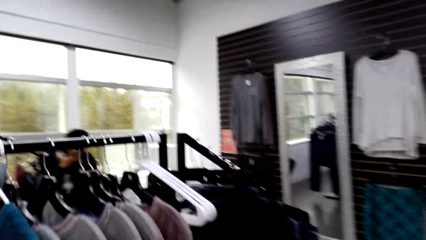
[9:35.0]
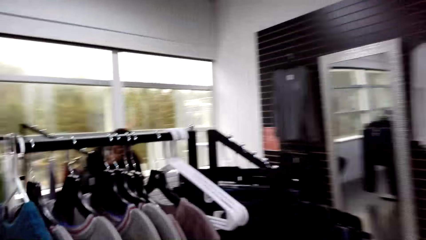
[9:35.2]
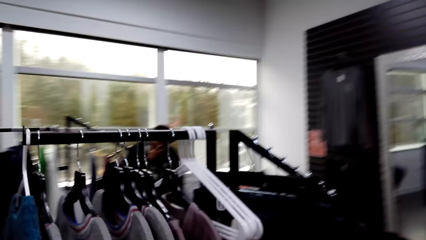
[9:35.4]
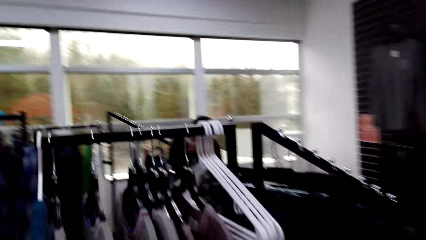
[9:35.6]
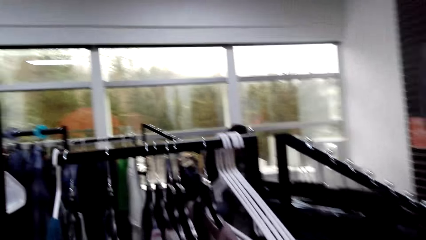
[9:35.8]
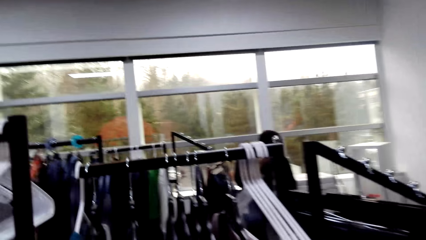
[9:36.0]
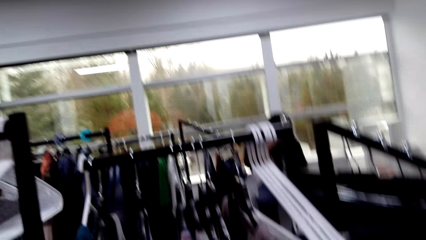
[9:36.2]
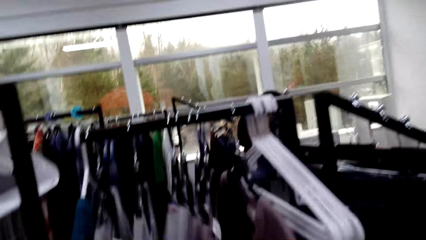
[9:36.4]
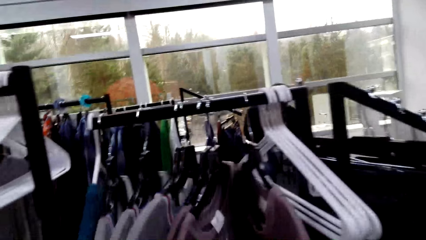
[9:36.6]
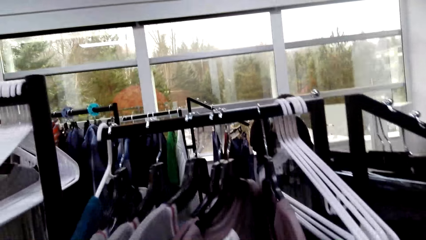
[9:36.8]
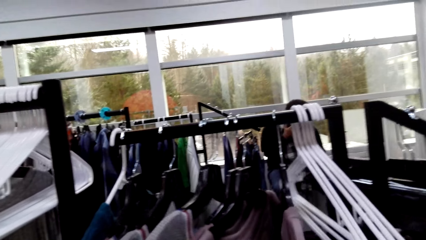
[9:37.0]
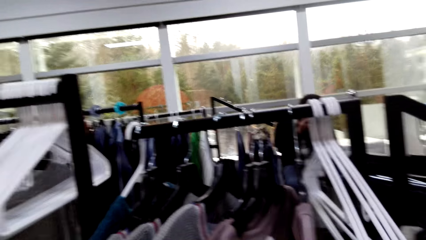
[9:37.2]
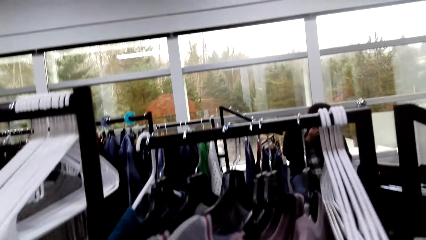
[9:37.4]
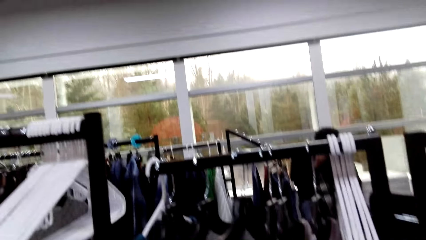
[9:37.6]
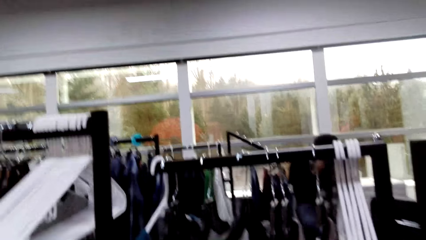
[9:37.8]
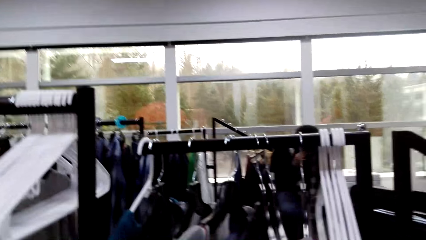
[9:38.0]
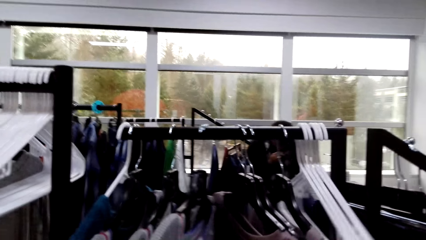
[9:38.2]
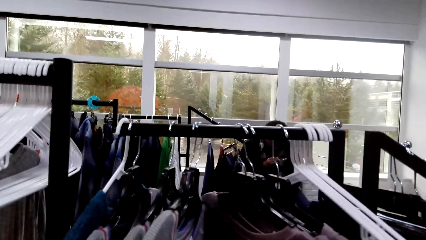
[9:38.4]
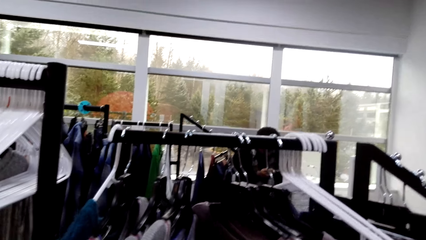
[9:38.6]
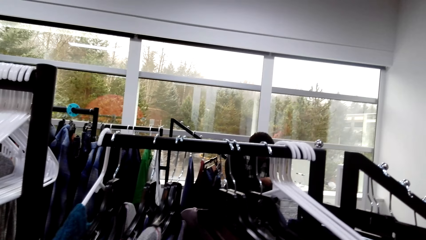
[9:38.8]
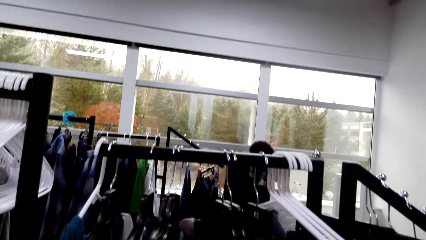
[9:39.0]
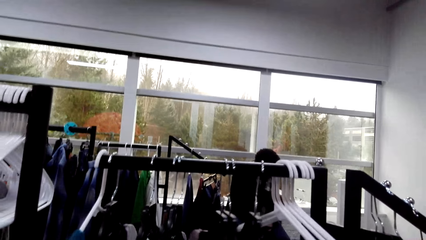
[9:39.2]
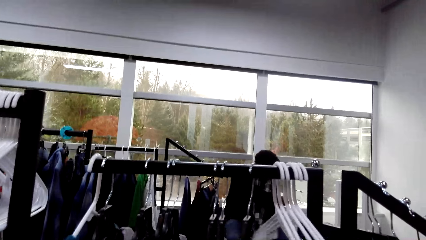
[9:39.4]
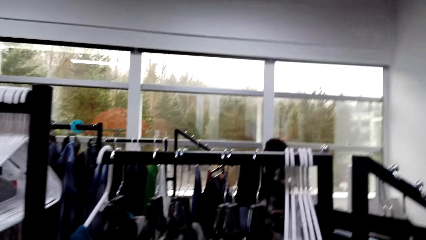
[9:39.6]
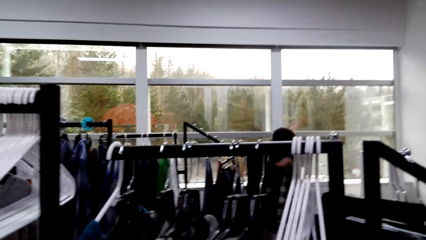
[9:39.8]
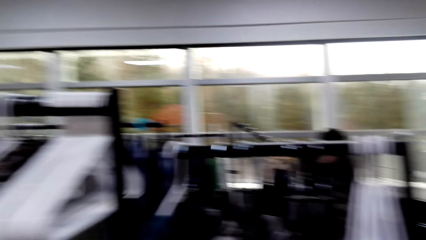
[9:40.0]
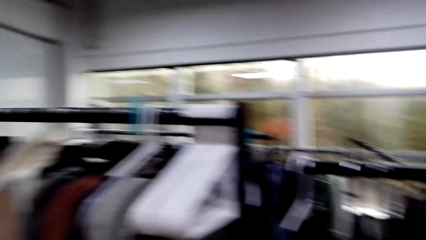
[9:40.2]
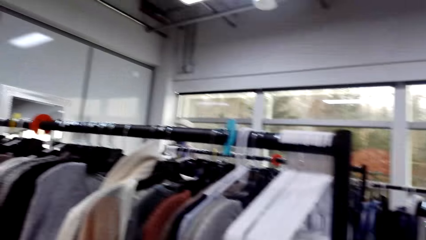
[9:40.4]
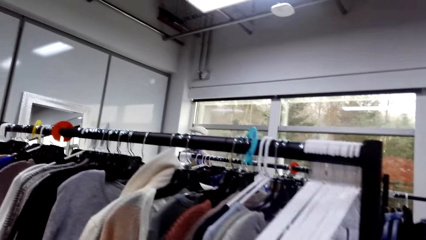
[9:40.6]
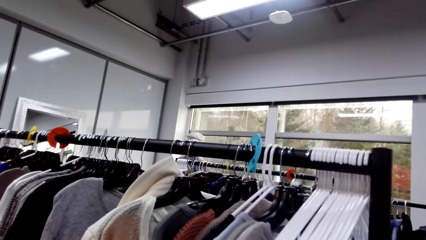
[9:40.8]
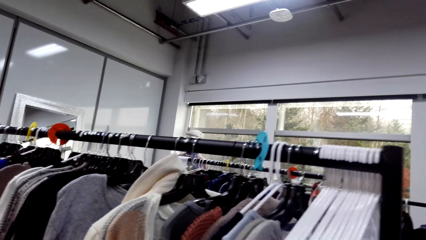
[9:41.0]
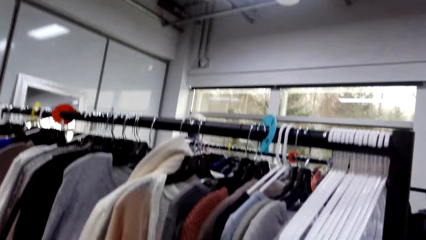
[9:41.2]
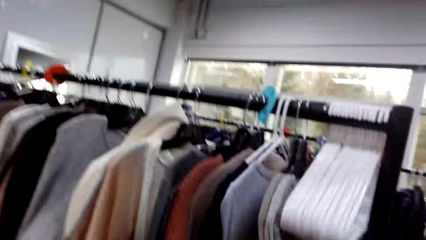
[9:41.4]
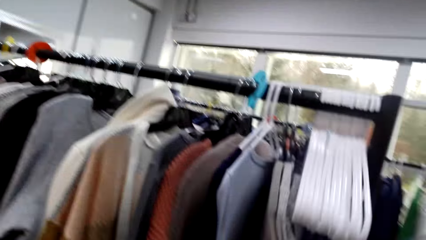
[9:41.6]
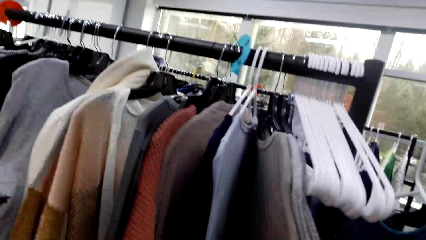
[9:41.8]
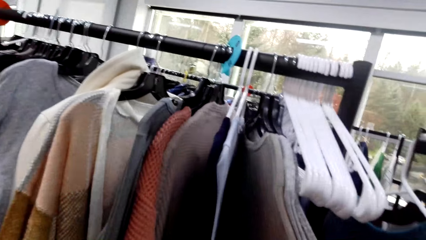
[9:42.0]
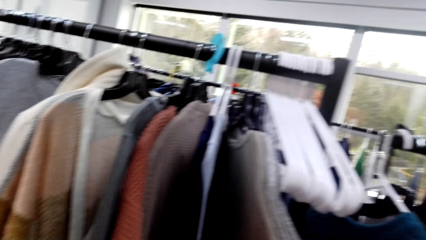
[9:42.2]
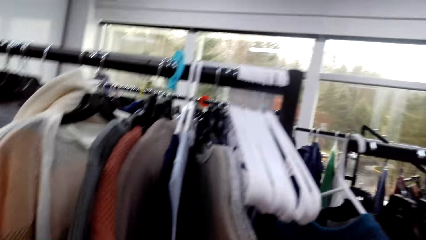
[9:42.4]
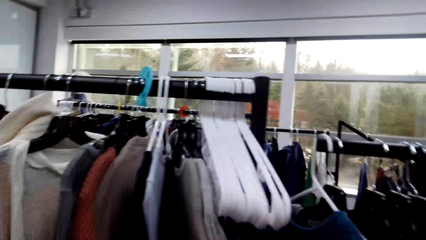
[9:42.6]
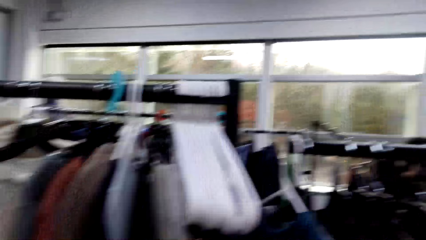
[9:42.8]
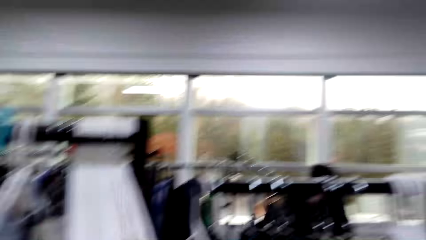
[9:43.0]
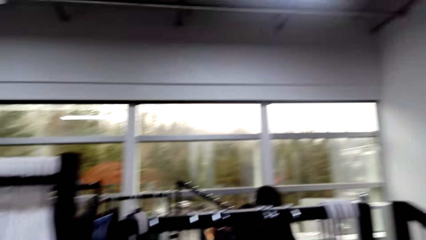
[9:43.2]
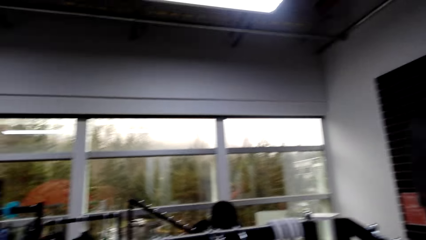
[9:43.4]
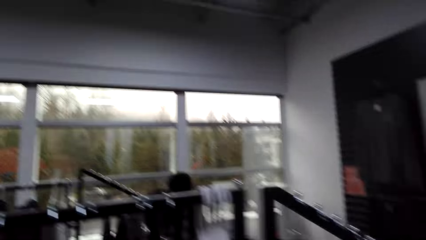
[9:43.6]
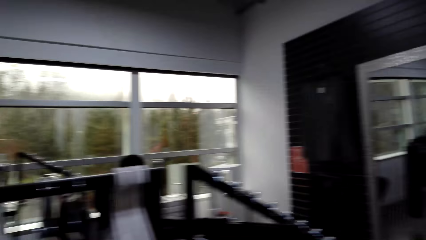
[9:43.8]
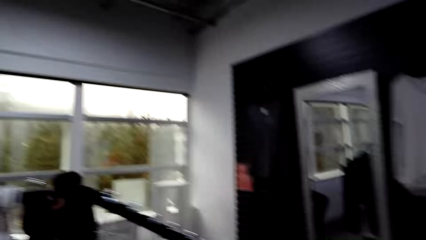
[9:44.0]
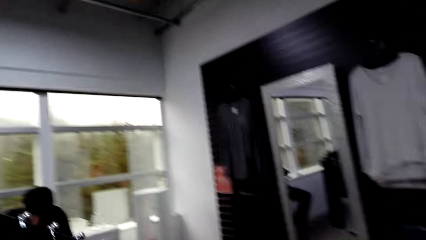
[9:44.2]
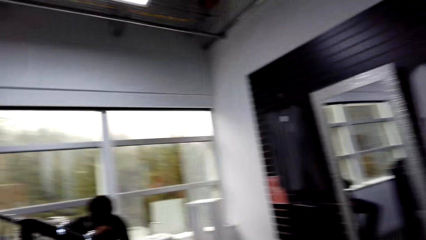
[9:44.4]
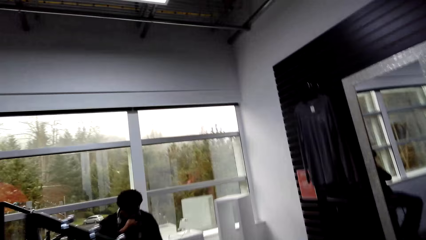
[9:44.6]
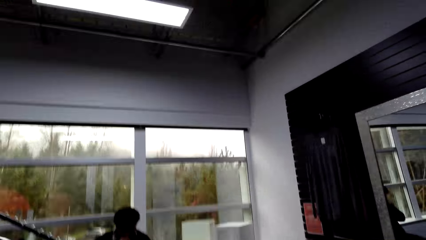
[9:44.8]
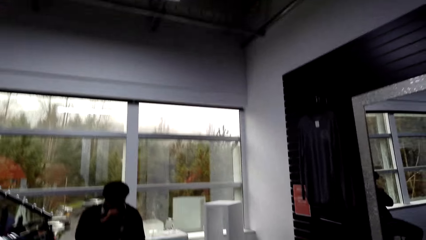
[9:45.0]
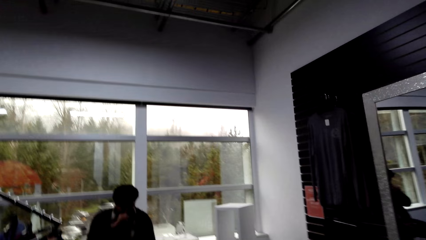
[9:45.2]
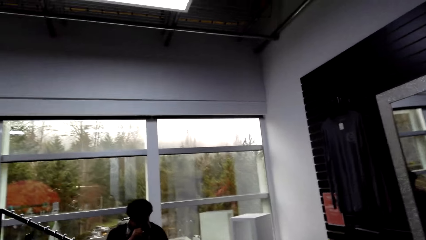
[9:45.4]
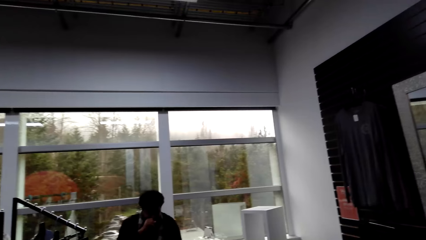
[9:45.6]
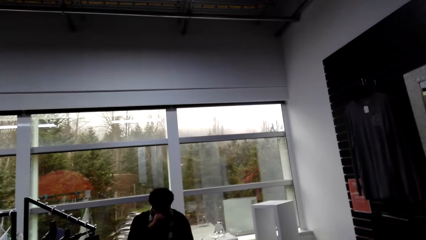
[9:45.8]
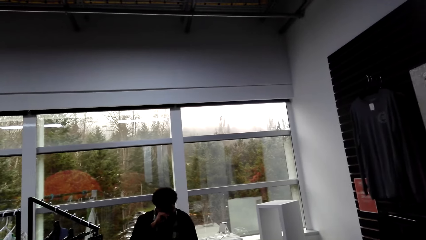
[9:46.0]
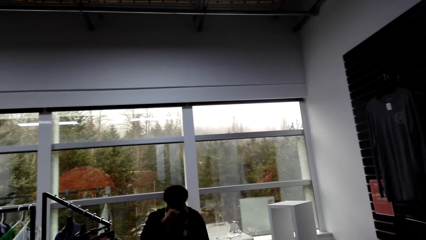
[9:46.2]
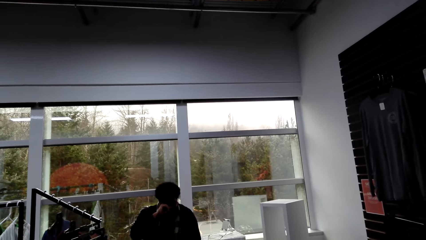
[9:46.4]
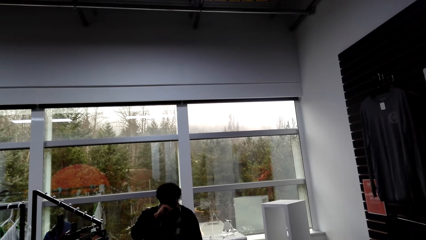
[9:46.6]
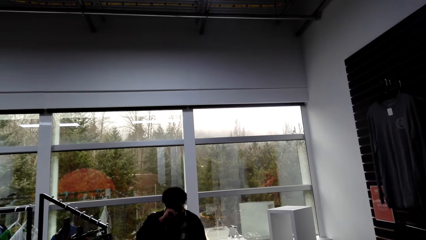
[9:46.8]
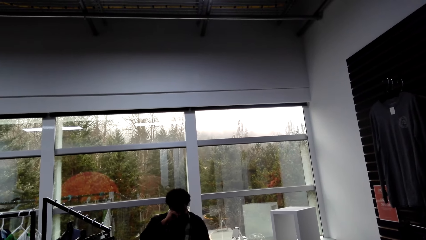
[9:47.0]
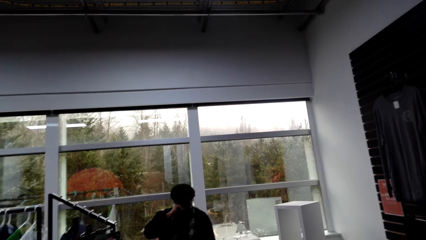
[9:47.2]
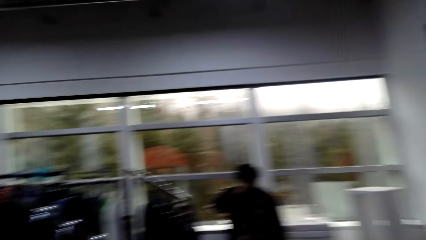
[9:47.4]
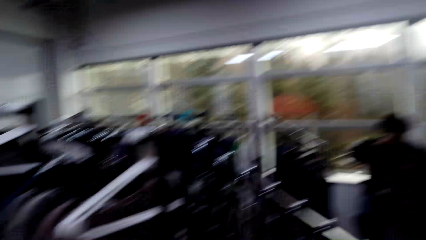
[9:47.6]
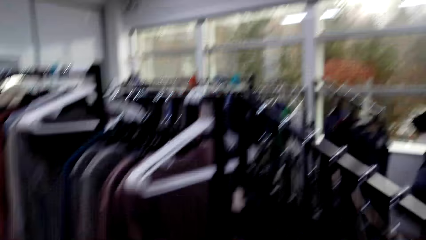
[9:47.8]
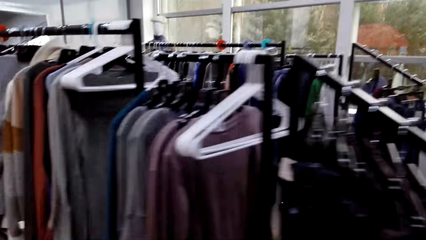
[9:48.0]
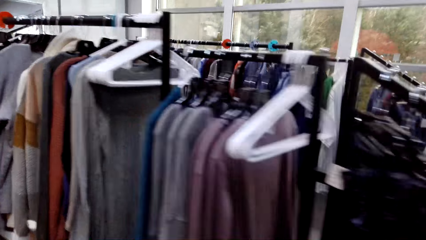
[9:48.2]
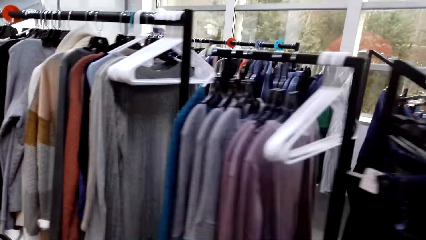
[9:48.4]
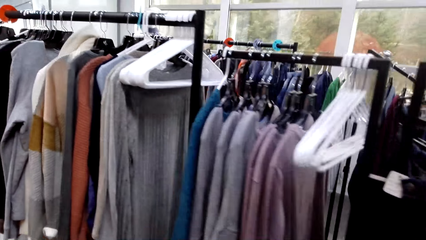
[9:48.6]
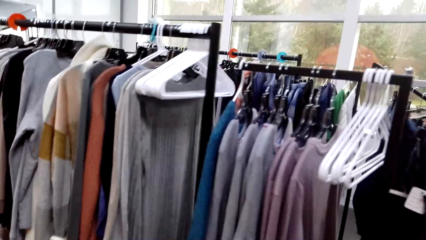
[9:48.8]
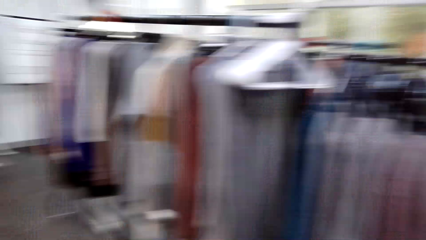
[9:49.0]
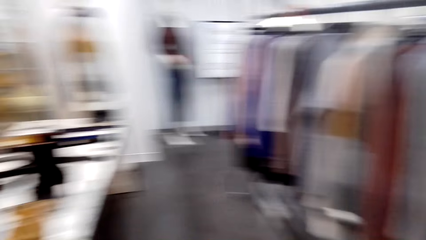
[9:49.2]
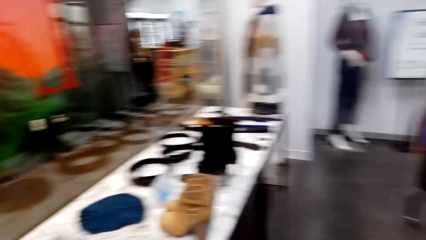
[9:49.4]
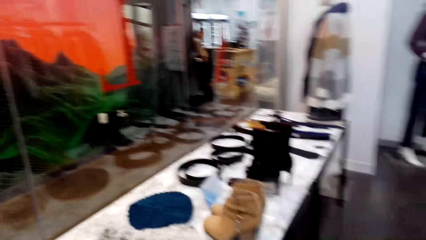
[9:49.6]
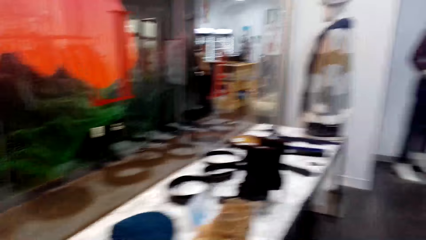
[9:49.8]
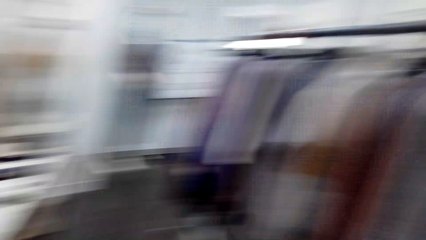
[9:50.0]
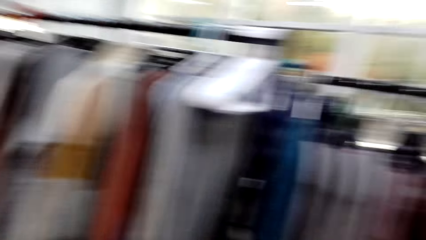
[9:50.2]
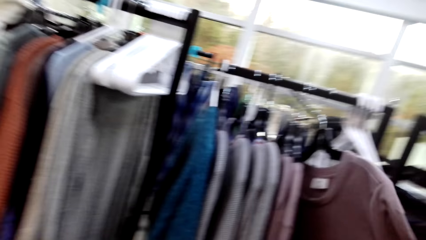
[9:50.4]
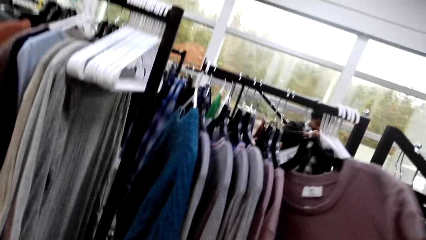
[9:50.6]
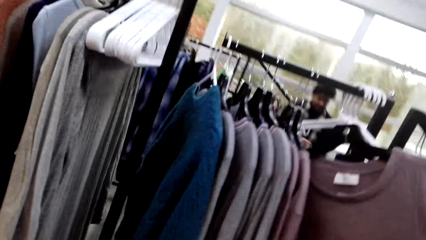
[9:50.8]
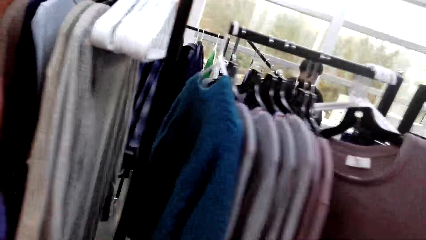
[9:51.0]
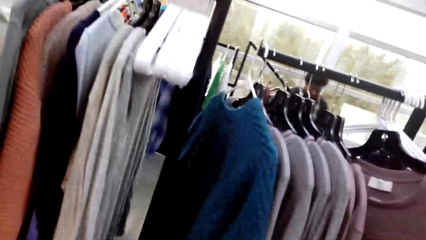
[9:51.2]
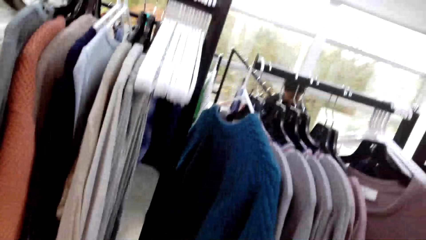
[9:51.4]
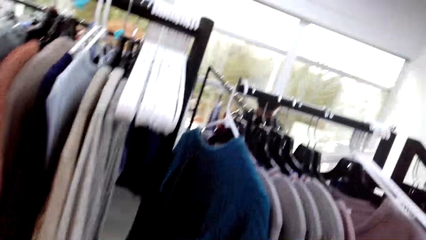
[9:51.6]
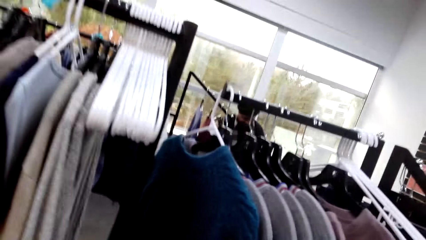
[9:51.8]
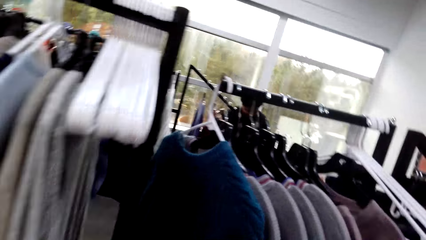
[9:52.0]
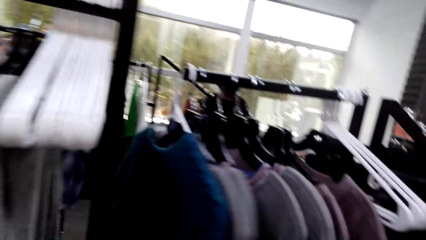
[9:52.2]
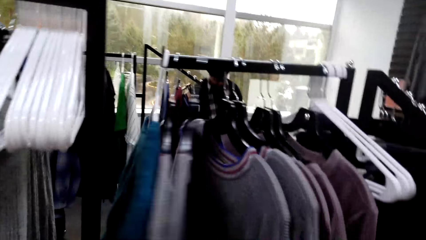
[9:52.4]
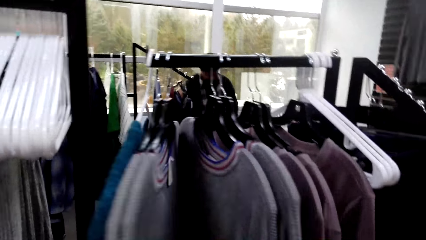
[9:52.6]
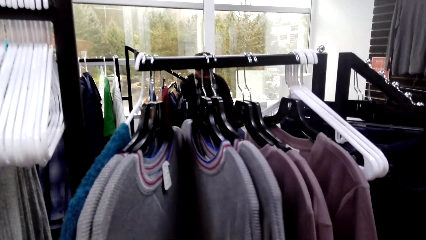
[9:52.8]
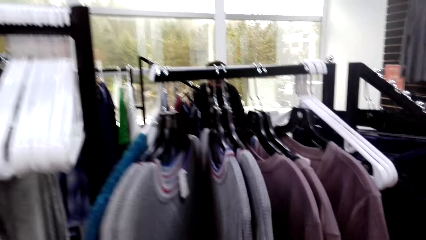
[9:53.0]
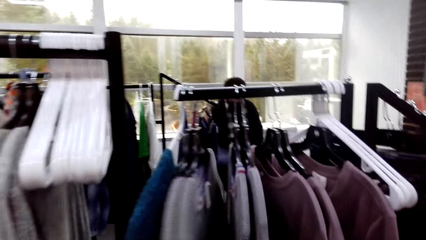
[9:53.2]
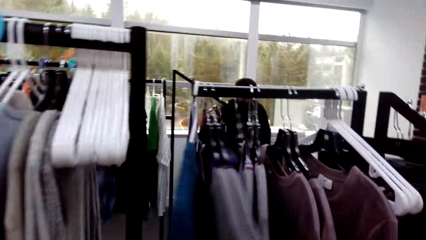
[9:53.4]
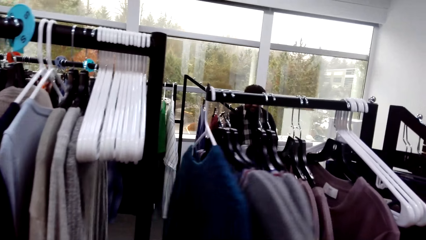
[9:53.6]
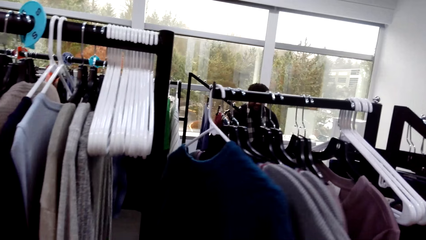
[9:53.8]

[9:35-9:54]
The camera wearer touches the clothes on the hanger. They look at the clothes on the hanger. They make a step. They touch the clothes on the hanger. They walk around. They converse with a man. The man touches his camera. The camera wearer walks around. They look around the shop. They touch the clothes on the hanger. They check the clothes. They converse with the man.
